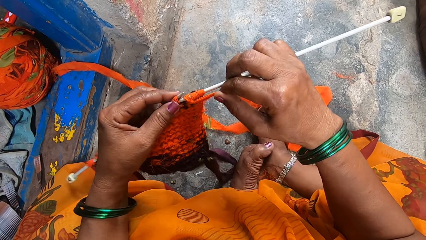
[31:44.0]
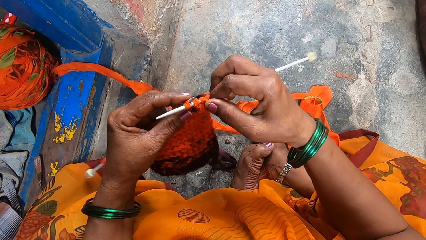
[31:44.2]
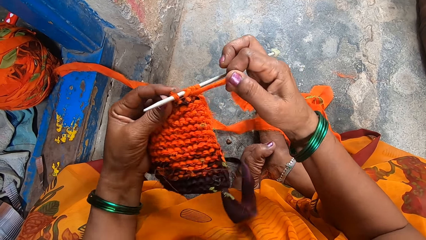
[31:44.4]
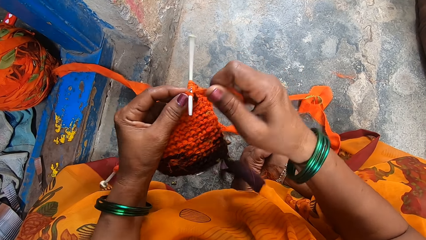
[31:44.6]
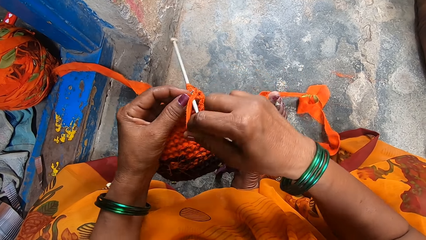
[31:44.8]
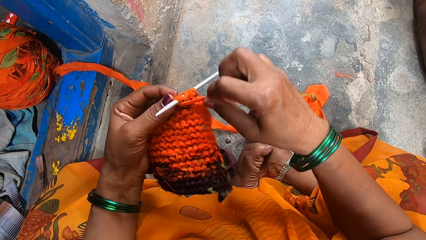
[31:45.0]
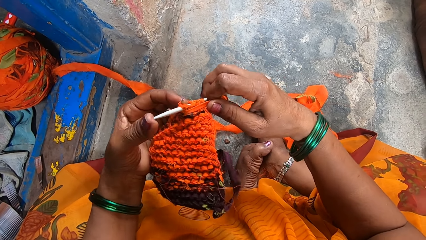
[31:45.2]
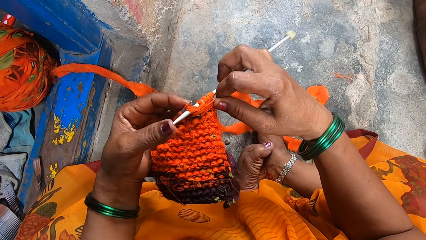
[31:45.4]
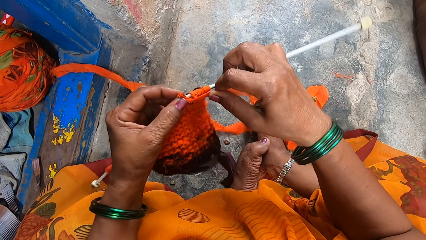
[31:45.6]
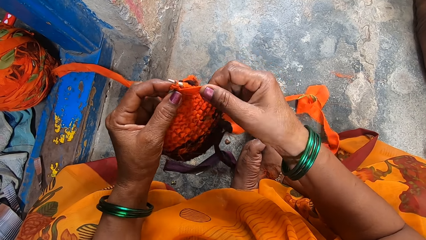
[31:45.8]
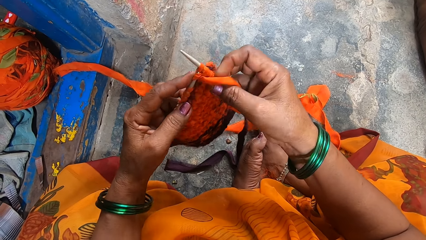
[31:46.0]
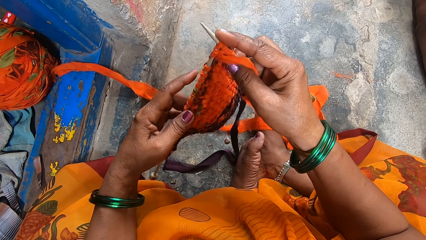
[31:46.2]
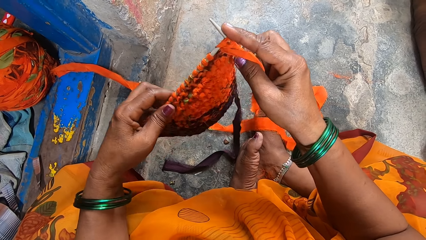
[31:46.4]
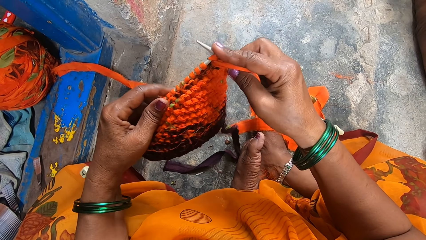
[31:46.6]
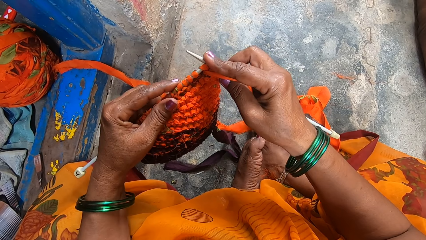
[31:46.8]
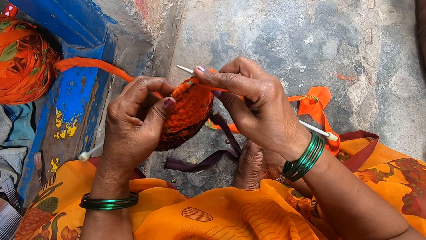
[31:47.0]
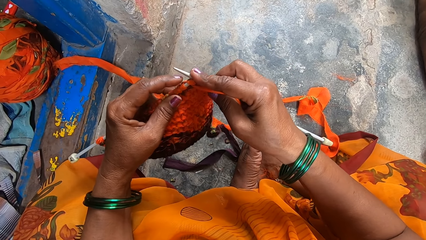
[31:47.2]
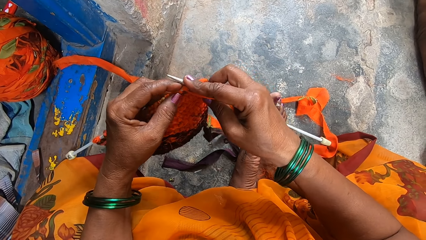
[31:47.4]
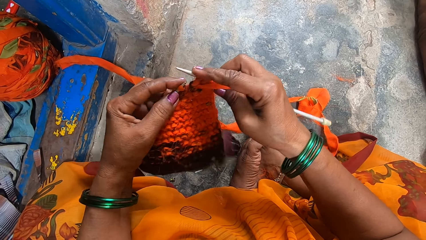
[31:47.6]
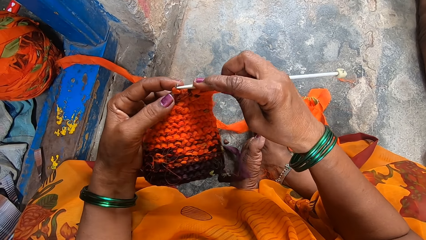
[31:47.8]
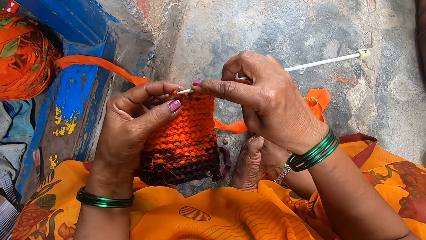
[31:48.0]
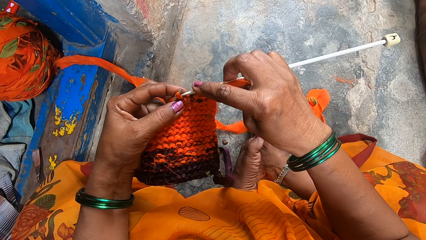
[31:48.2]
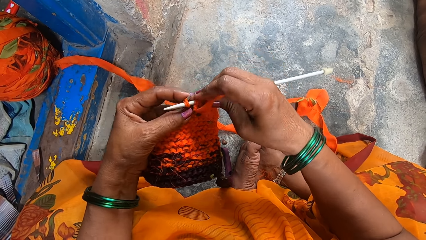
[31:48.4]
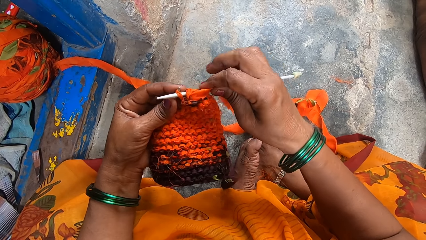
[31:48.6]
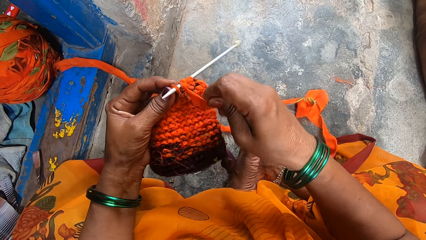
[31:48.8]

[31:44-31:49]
The camera wearer weaves a fabric.

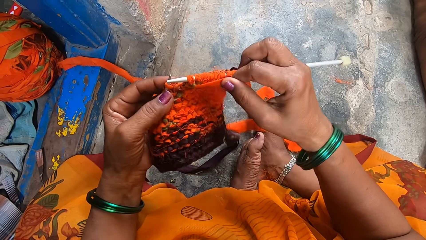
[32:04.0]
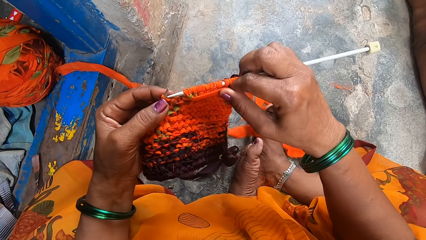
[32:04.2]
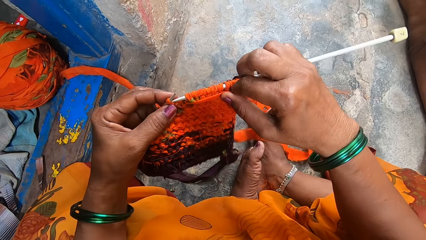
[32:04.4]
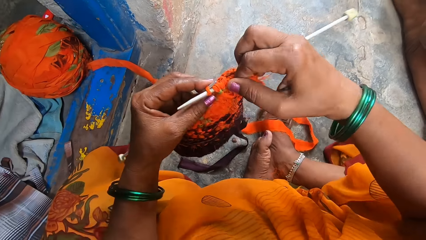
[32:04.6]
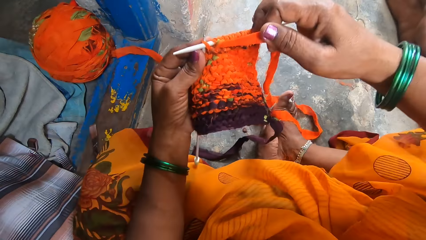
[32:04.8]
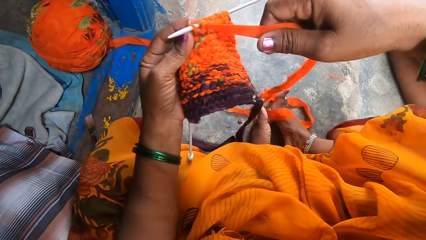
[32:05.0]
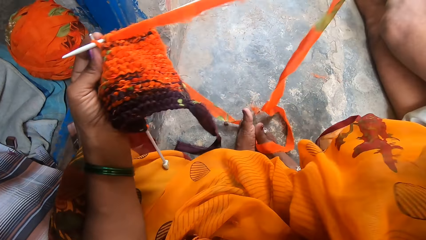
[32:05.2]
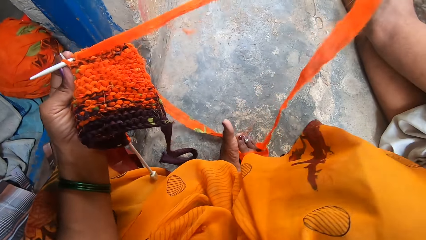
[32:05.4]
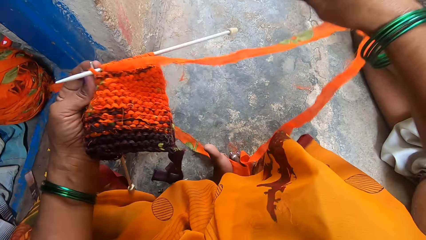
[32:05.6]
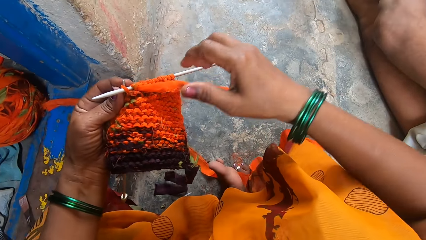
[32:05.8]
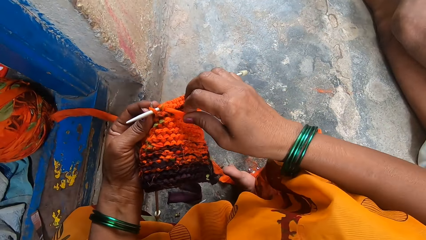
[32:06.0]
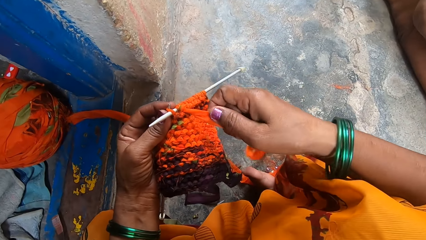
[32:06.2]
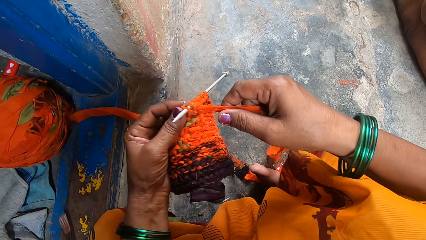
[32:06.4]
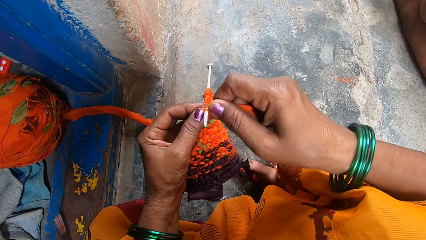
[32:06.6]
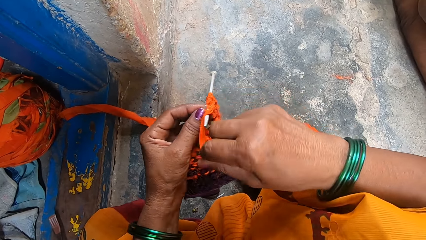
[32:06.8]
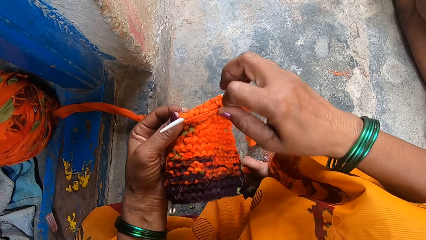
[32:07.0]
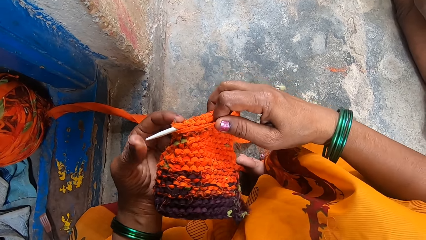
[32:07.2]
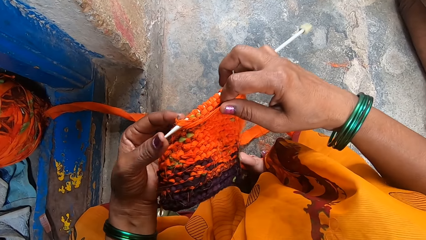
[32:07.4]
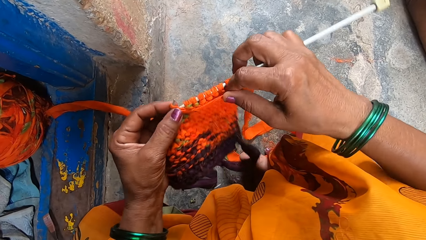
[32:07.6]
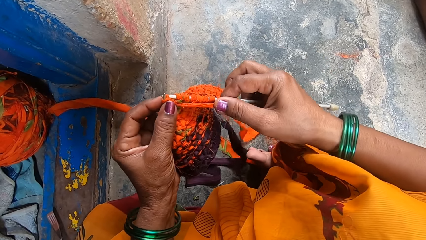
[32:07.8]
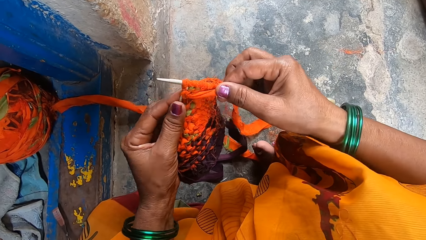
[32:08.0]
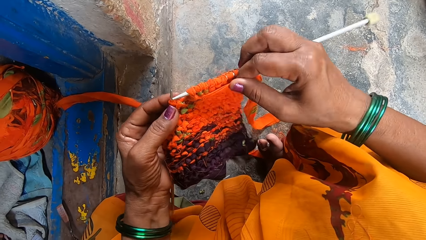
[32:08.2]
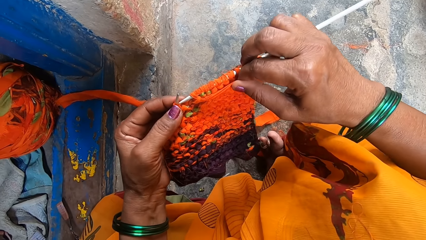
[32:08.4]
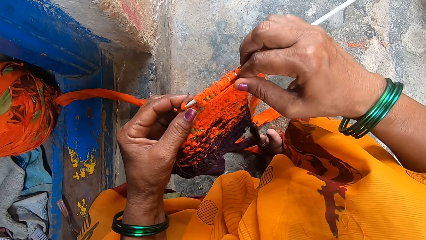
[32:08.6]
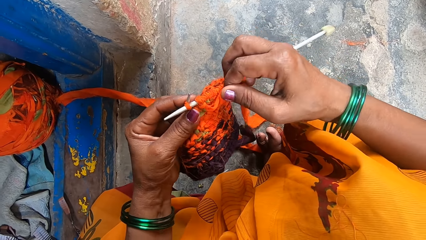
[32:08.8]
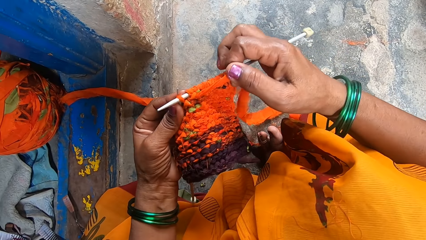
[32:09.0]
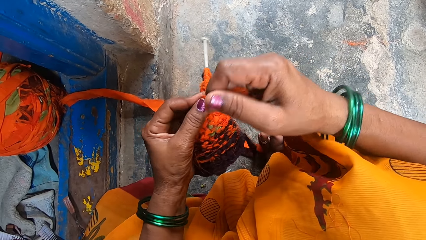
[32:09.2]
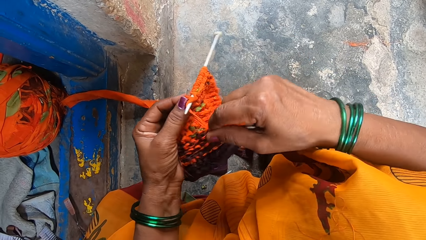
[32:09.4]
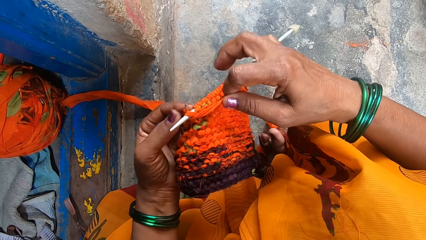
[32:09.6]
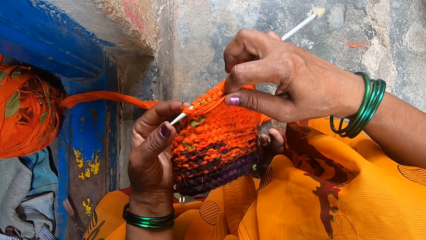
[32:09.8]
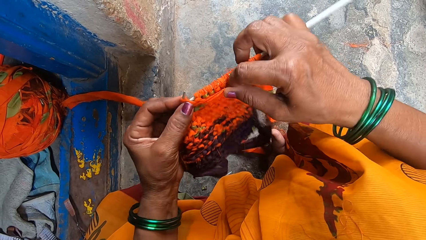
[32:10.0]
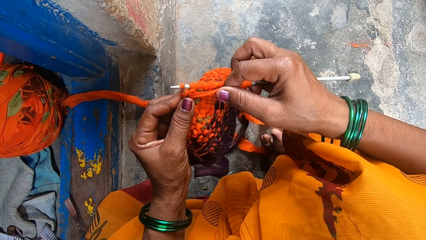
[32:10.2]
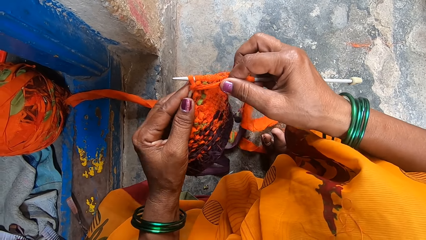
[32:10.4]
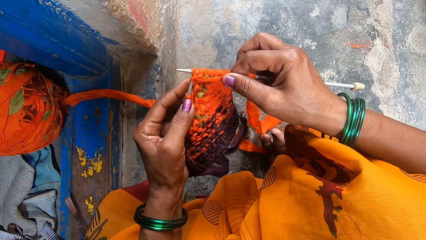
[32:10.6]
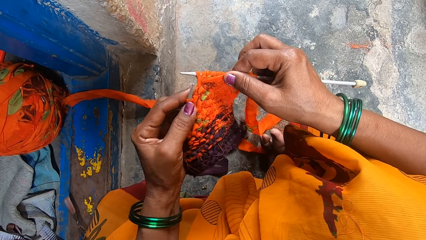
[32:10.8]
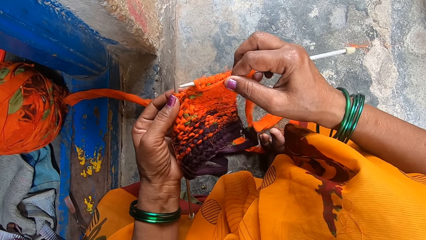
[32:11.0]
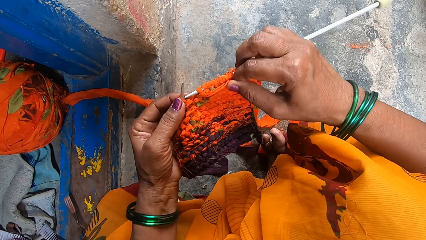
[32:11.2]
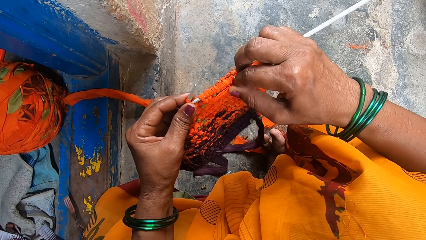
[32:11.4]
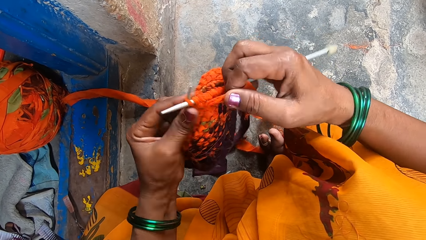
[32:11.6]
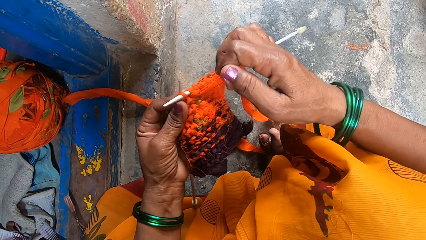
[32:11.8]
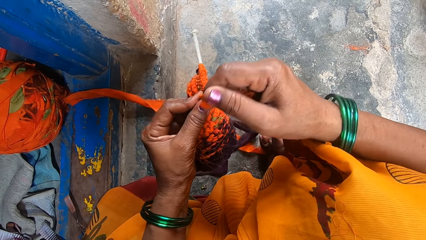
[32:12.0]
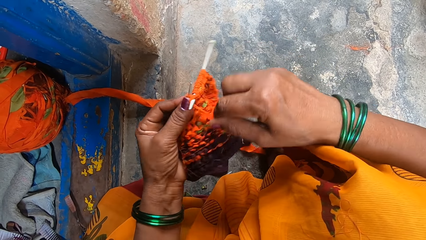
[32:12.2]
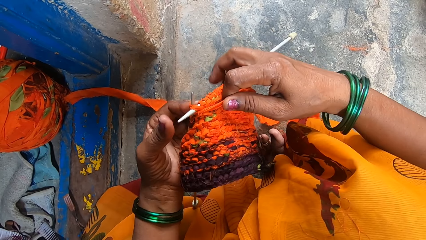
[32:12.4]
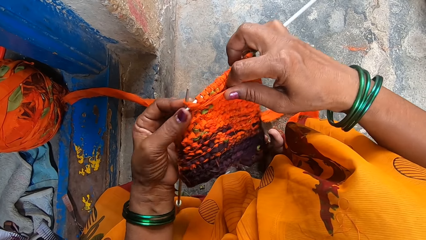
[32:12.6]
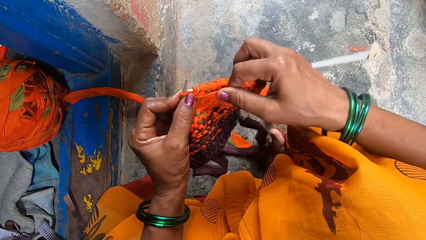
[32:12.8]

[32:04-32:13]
The camera wearer pulls a thread. They weave a fabric.

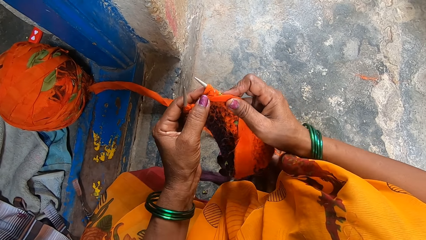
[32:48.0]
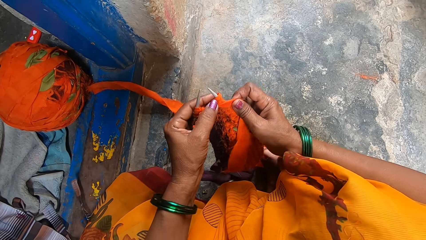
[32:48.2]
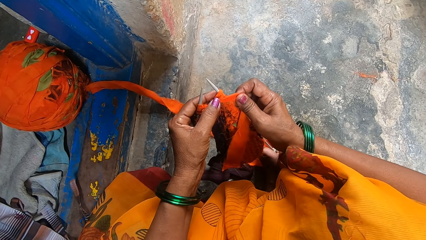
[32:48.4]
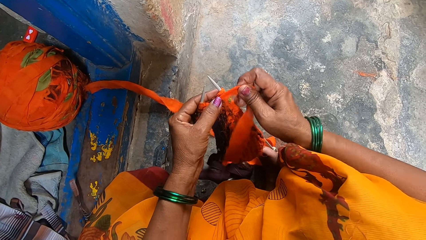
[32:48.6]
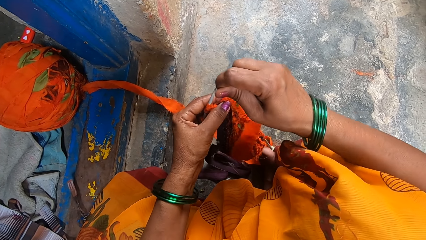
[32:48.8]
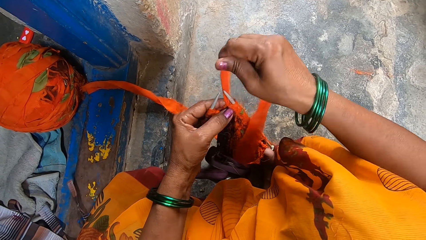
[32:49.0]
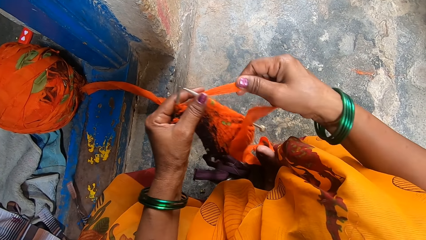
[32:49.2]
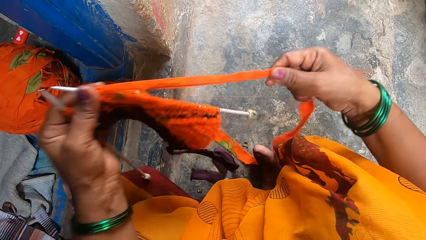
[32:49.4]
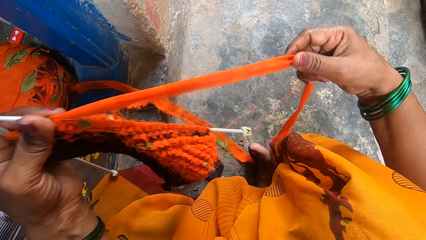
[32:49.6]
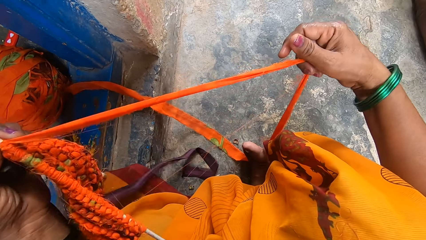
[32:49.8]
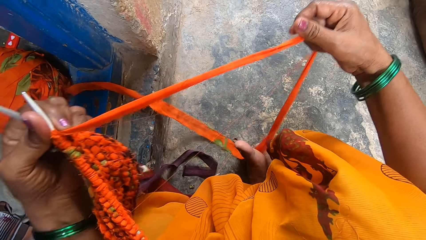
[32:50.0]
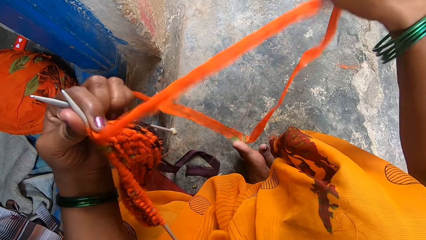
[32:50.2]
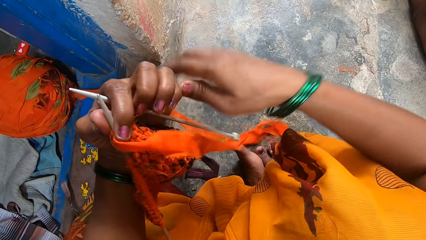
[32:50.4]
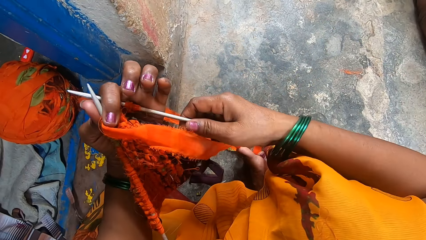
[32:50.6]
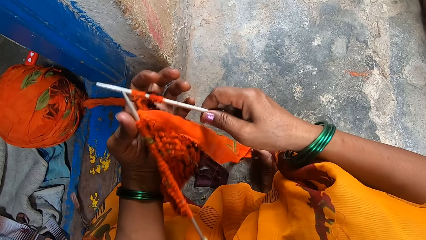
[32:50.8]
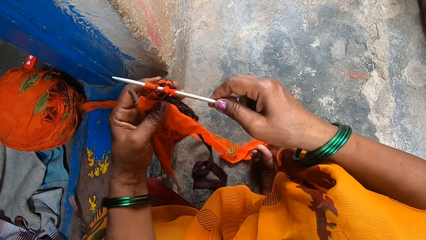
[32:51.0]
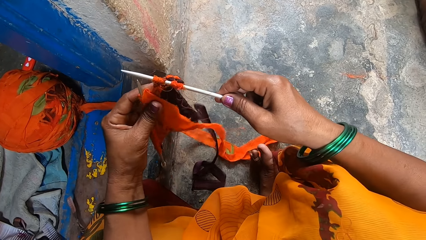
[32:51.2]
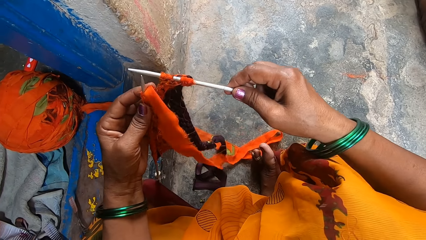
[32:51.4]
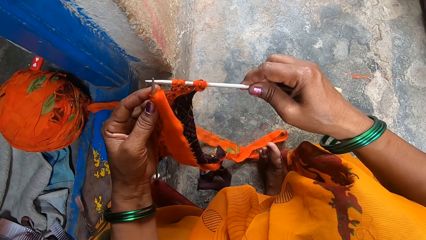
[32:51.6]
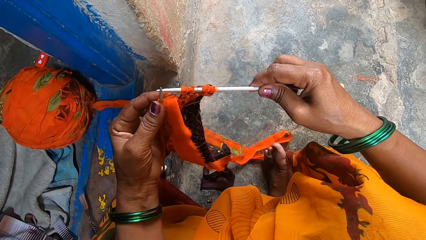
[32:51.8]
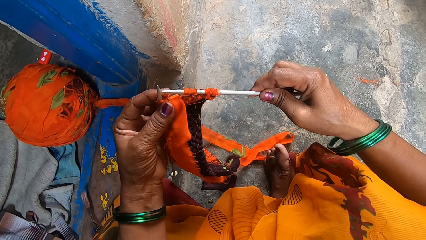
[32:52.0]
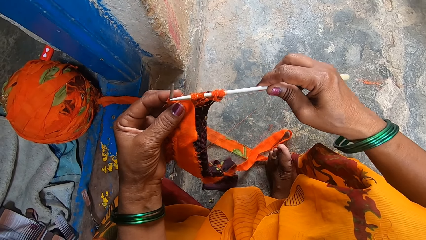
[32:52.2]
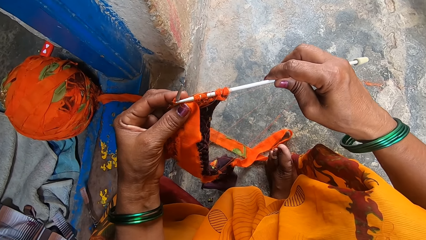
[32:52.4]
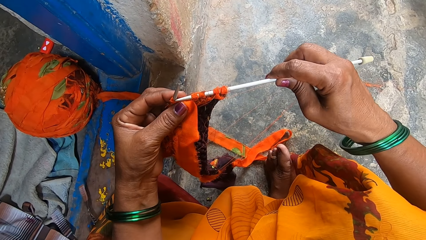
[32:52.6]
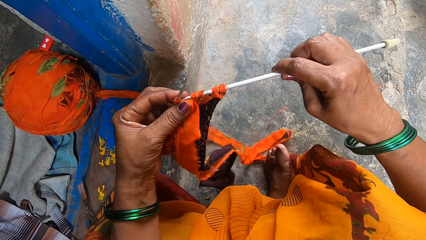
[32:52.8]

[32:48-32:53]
The camera wearer pulls a thread. They turn a fabric.
